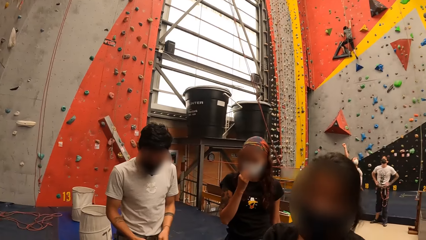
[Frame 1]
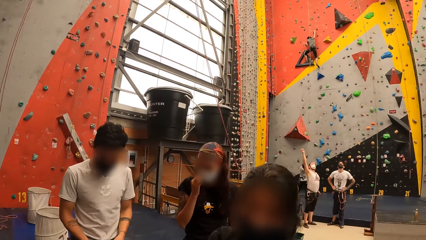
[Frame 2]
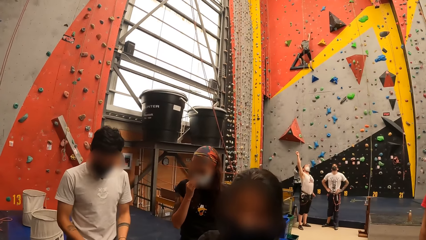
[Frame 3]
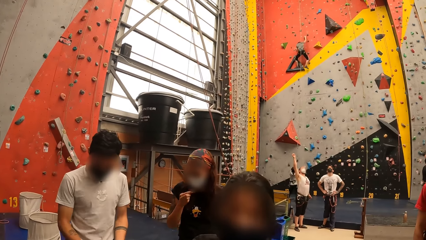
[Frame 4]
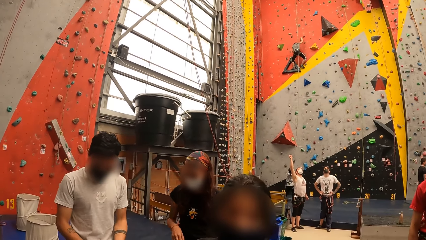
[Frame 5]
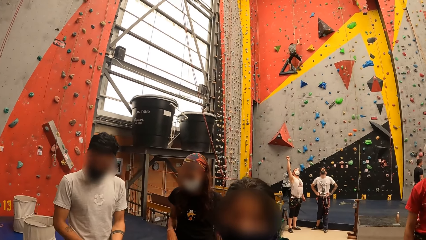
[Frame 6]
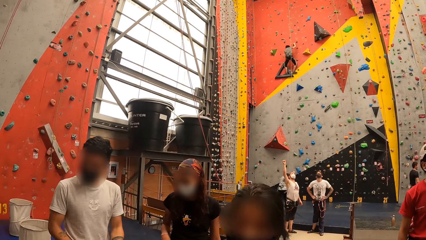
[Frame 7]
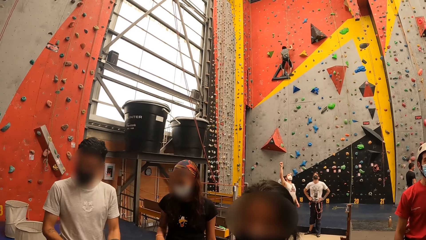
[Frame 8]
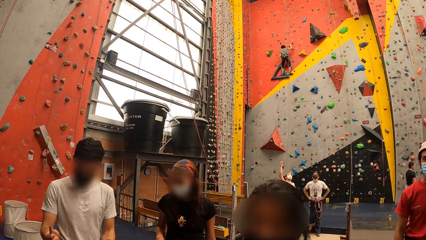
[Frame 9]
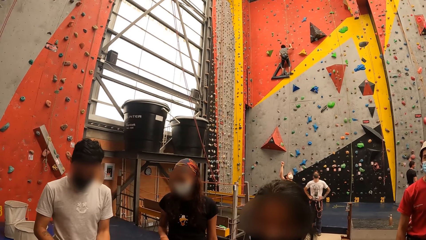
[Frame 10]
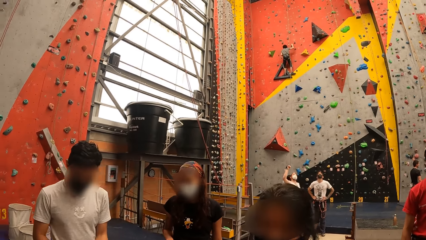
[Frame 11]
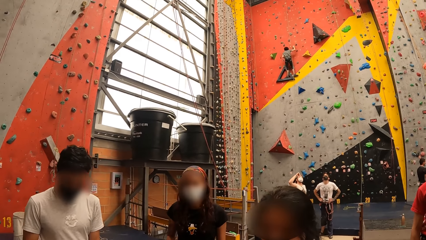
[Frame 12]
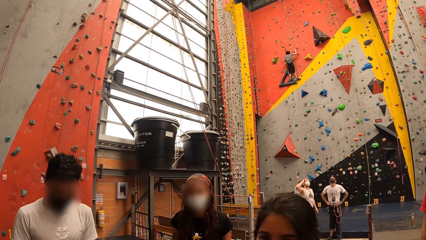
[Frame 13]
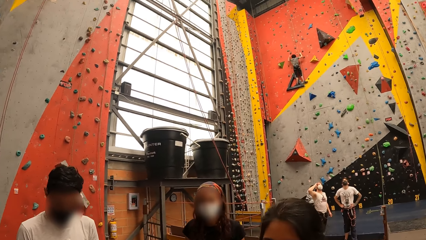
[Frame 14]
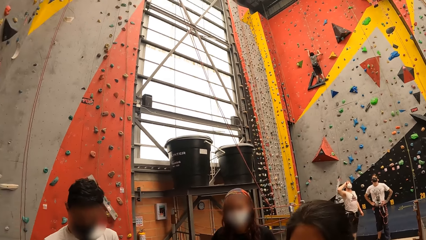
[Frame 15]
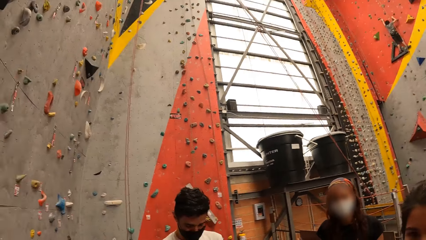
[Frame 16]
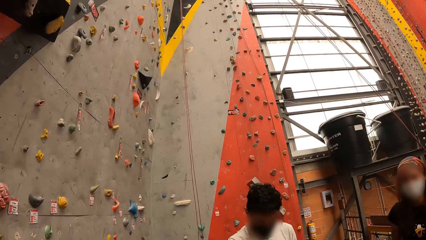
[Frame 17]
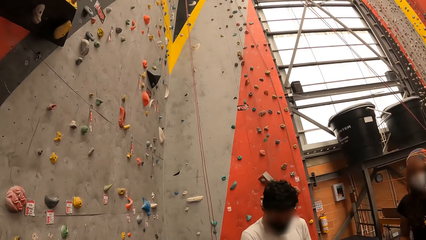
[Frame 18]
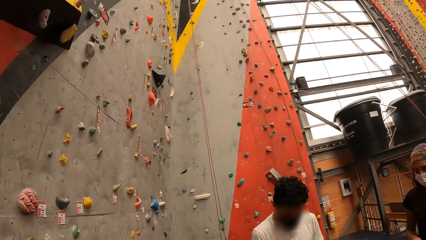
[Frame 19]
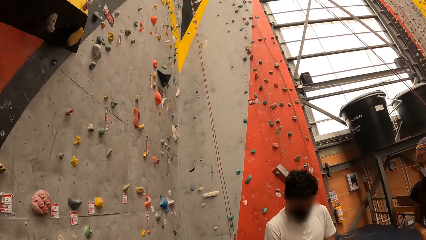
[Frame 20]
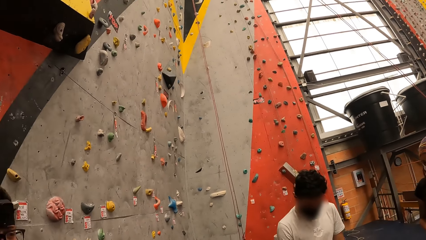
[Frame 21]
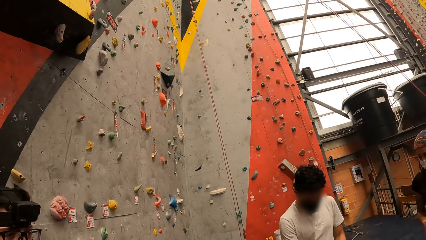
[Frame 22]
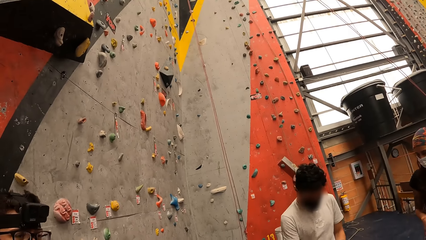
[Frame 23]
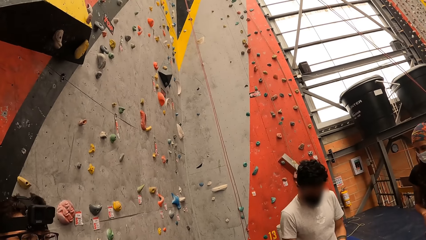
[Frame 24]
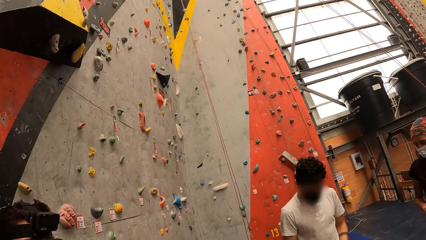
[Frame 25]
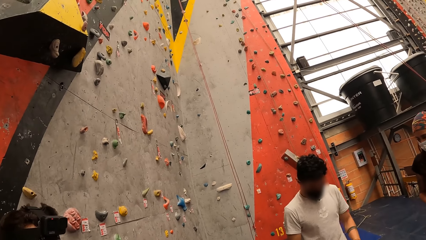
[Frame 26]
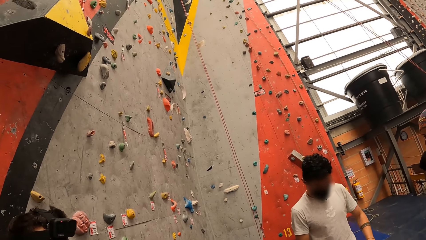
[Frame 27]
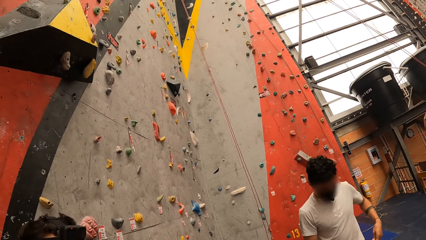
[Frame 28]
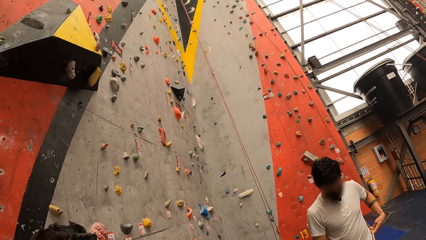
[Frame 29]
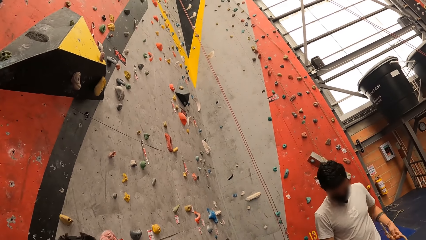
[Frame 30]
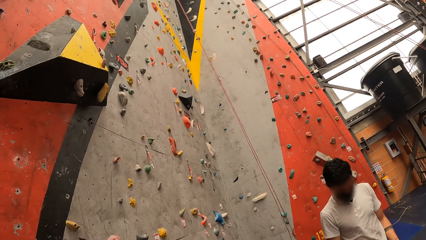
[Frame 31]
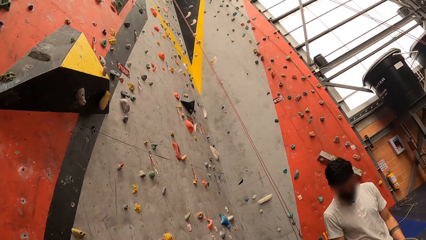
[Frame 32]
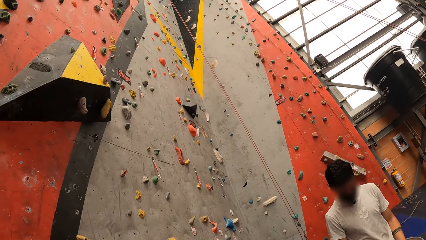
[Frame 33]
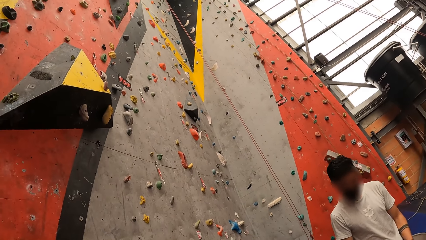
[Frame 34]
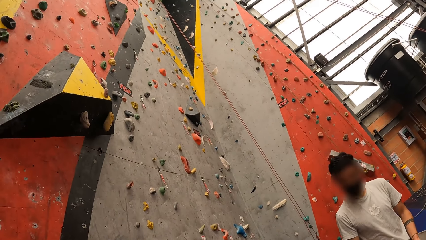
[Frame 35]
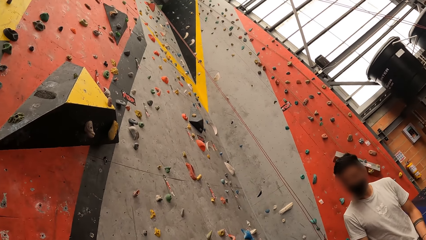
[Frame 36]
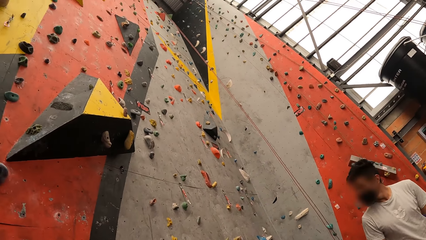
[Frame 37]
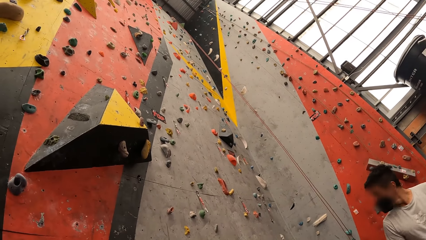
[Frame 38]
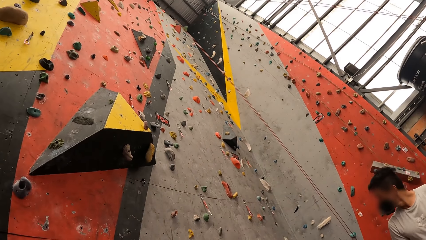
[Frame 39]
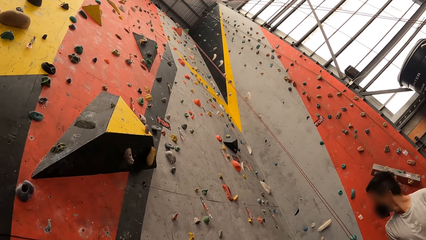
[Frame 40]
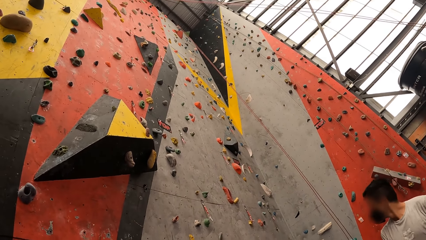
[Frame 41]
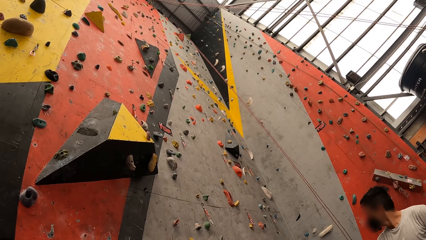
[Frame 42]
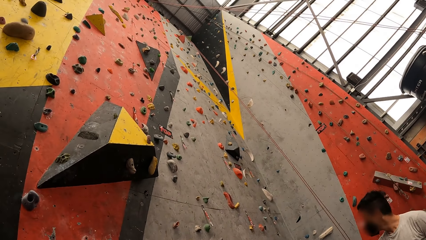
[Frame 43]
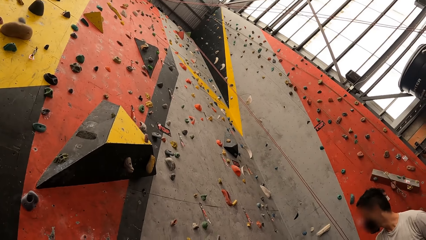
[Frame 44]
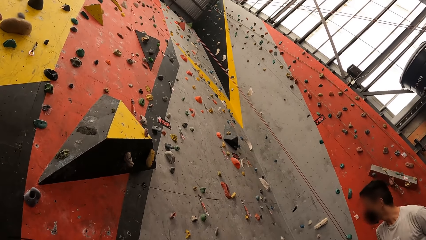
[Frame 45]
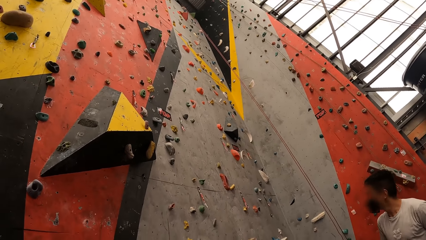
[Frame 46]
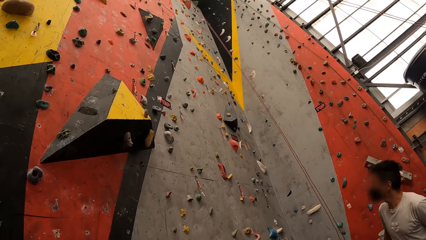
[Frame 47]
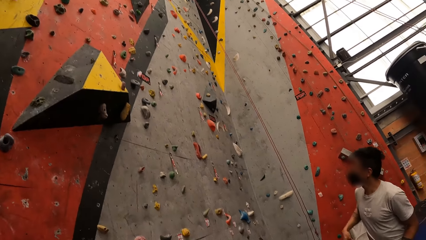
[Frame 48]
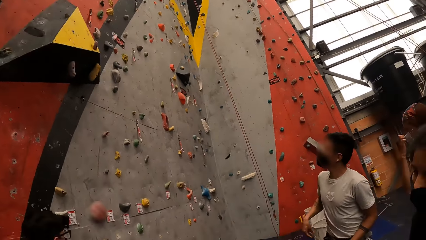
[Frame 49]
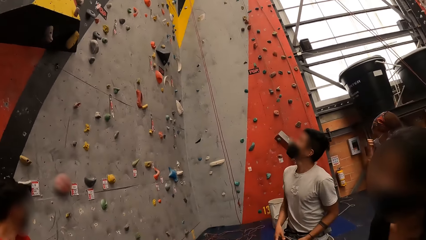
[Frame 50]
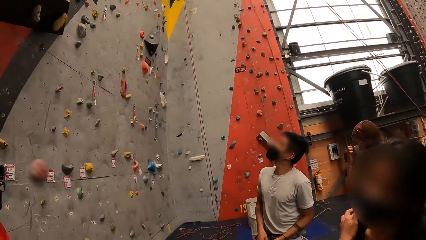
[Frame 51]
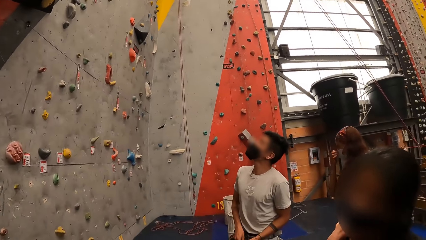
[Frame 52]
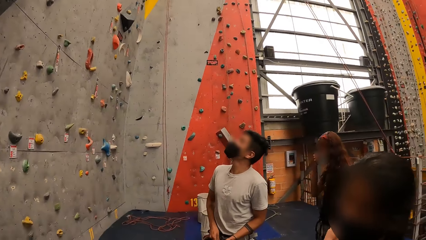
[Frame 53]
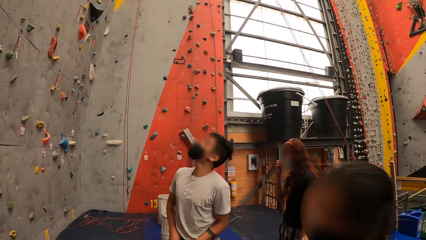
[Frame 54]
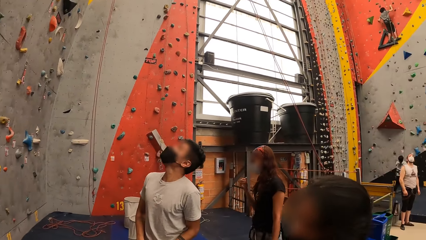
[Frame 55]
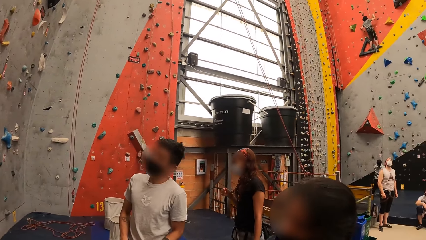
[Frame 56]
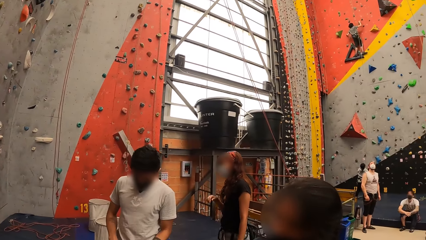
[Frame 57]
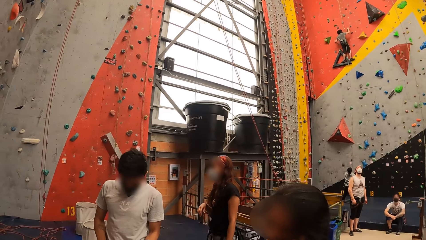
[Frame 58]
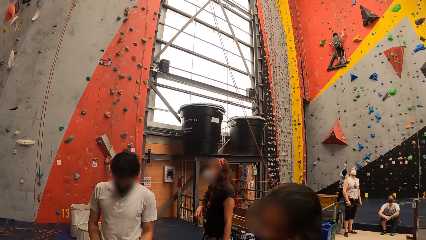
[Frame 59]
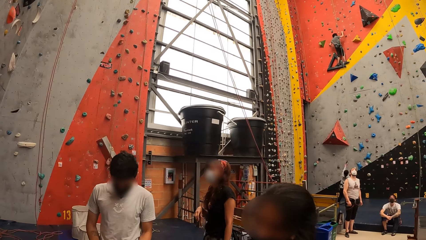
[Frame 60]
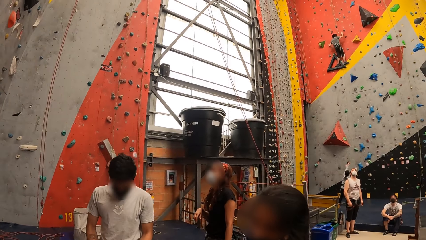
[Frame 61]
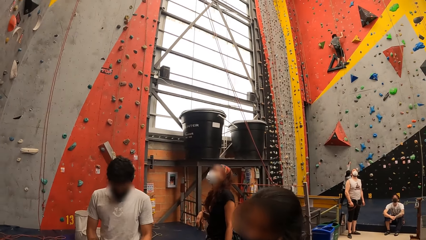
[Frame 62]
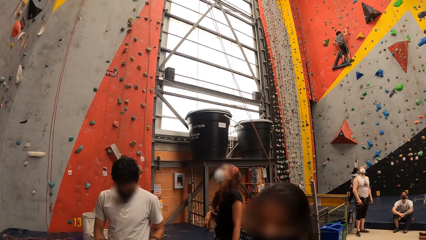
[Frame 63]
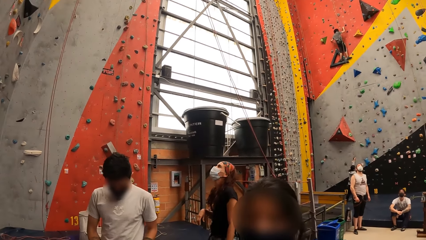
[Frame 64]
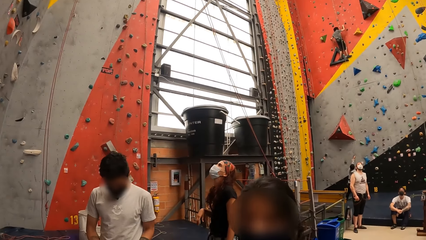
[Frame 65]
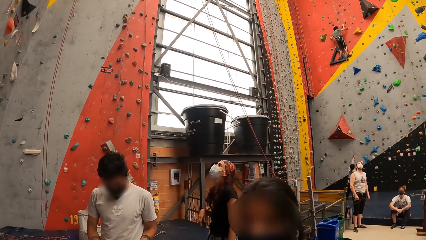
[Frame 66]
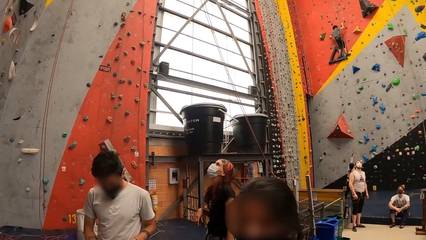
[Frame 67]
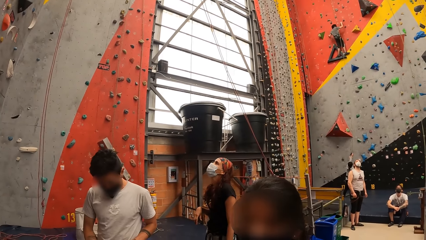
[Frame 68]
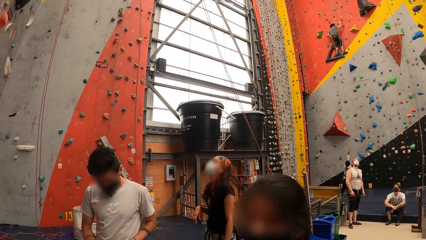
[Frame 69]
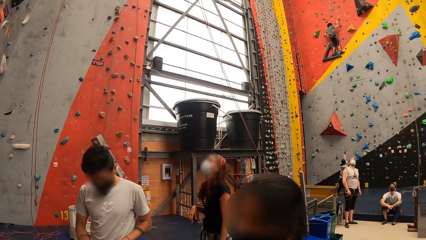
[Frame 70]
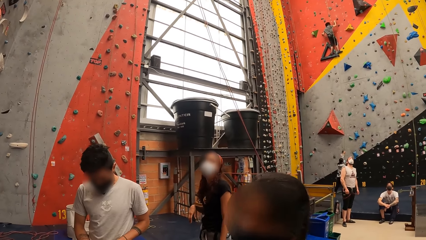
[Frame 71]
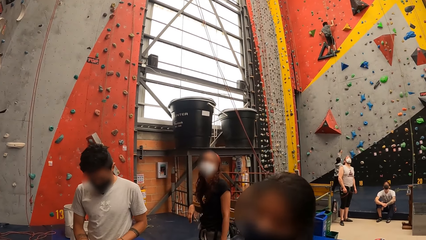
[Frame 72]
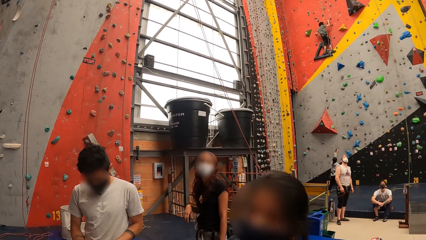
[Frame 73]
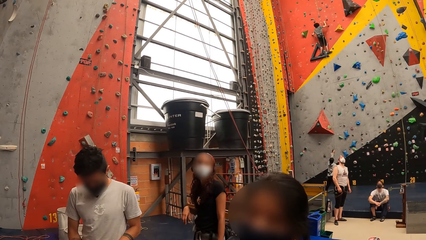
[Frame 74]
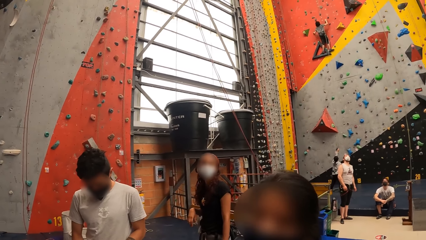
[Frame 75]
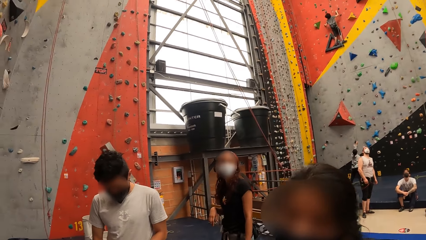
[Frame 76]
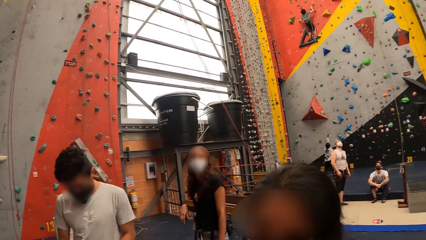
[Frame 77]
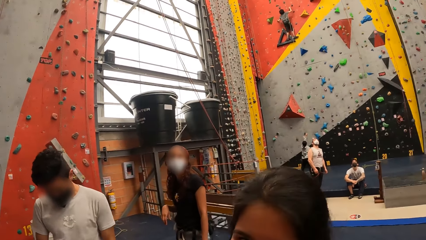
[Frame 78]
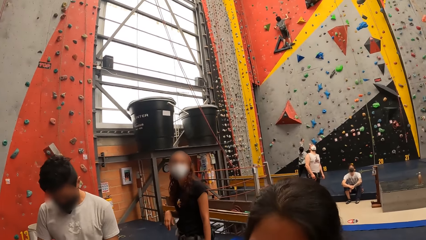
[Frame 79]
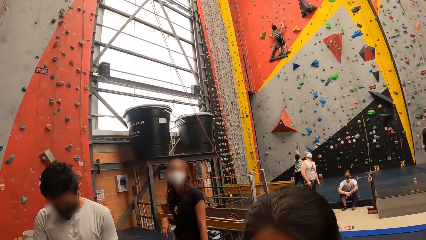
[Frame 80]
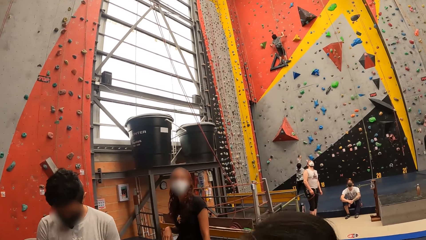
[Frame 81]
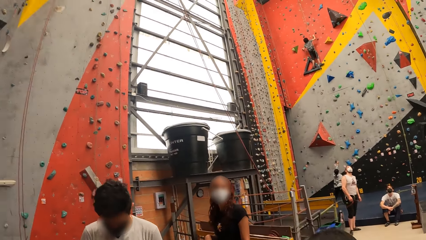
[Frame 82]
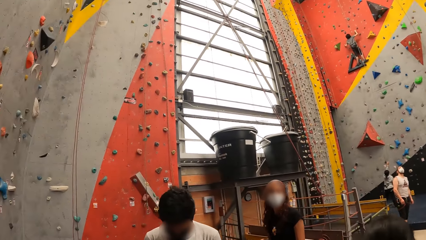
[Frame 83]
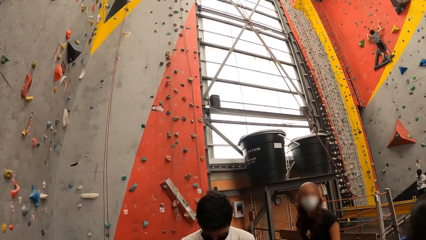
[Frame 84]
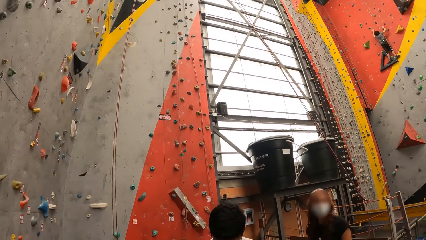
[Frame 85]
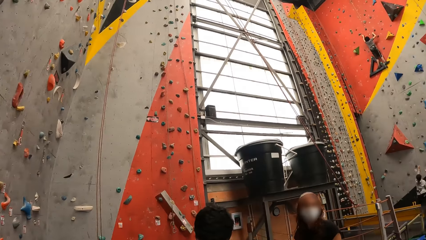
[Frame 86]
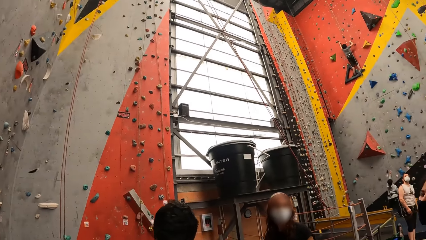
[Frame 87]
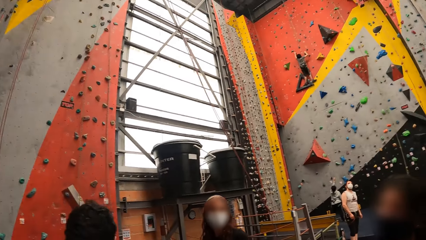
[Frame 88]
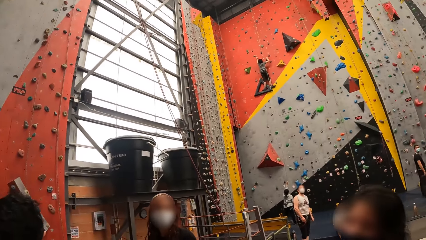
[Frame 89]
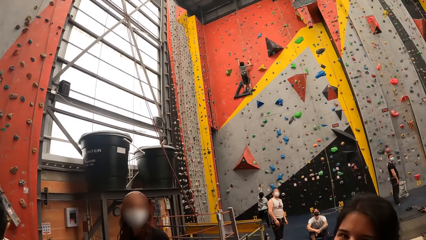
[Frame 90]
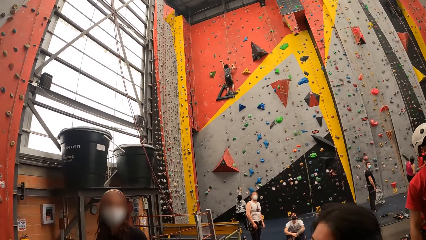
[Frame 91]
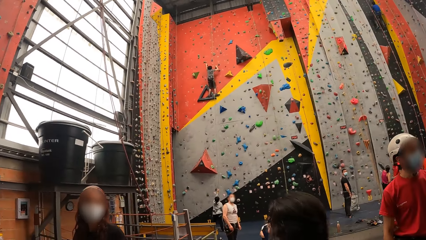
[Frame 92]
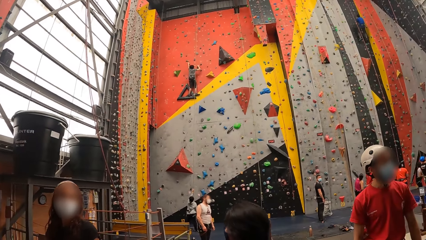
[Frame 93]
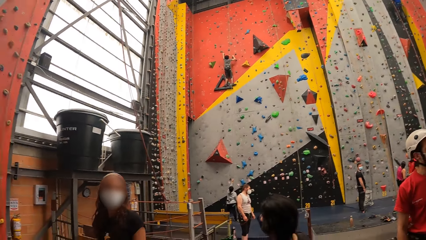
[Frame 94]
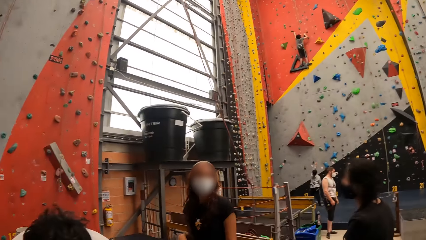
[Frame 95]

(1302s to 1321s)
The camera wearer looks up.
